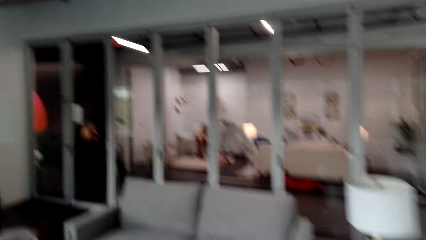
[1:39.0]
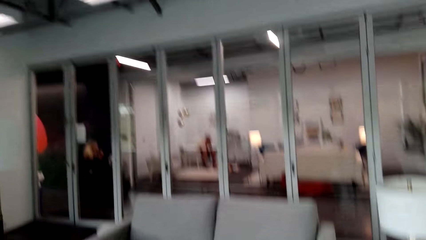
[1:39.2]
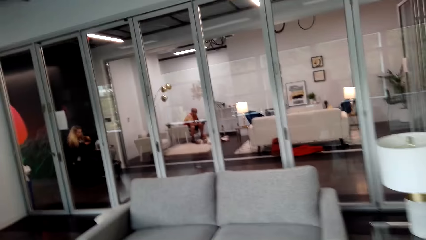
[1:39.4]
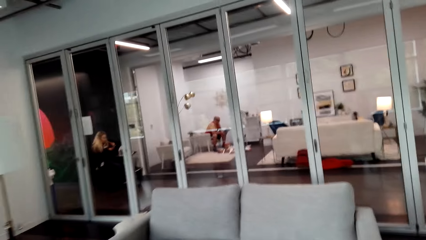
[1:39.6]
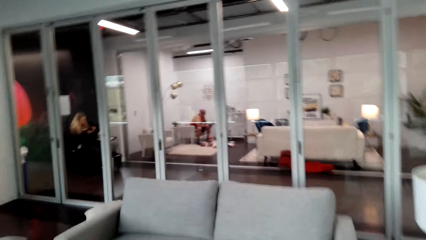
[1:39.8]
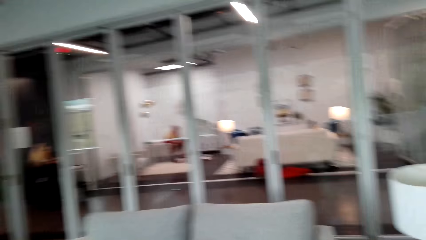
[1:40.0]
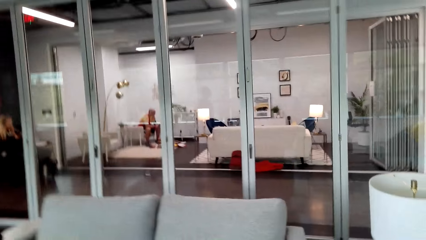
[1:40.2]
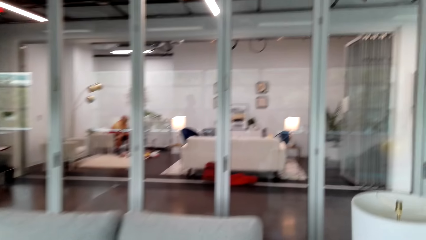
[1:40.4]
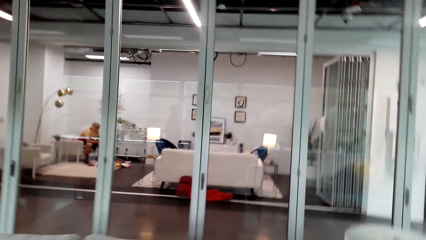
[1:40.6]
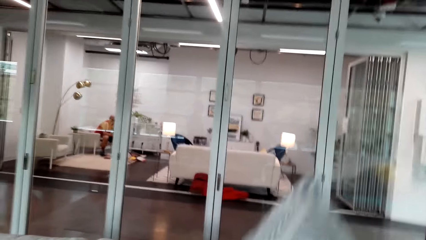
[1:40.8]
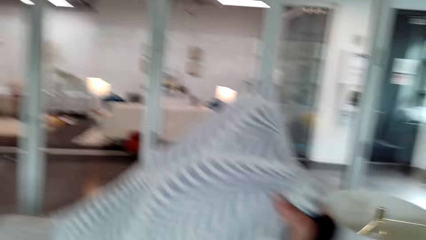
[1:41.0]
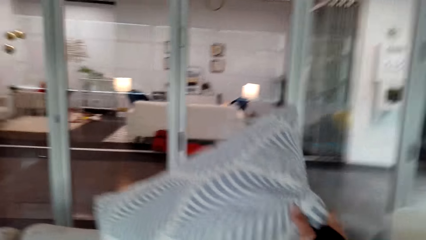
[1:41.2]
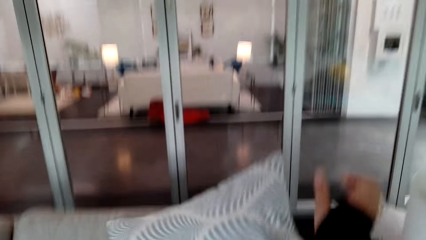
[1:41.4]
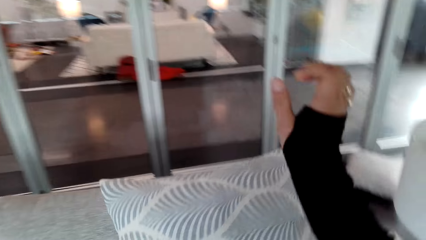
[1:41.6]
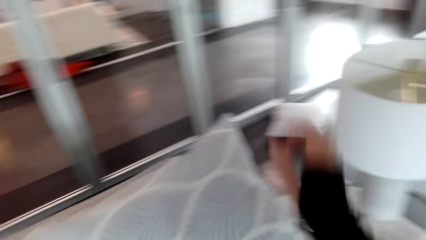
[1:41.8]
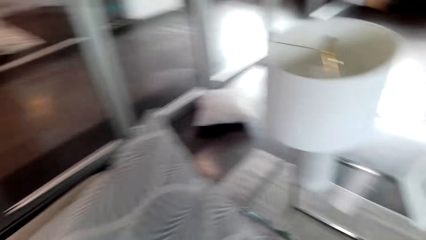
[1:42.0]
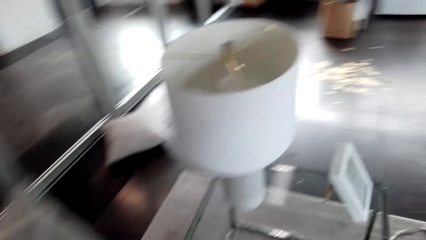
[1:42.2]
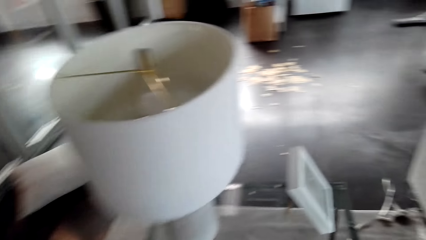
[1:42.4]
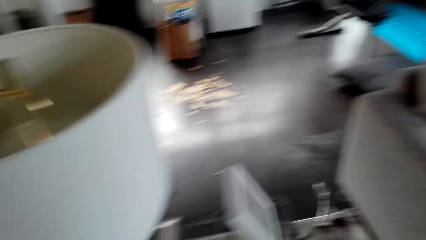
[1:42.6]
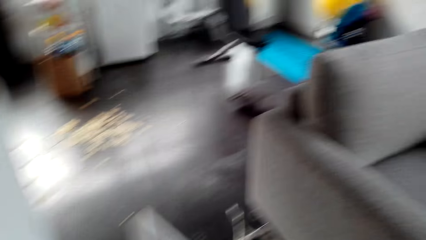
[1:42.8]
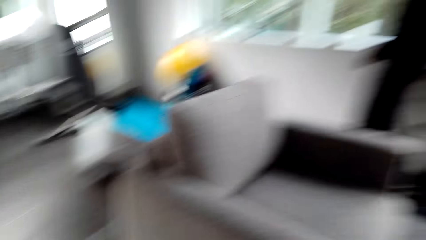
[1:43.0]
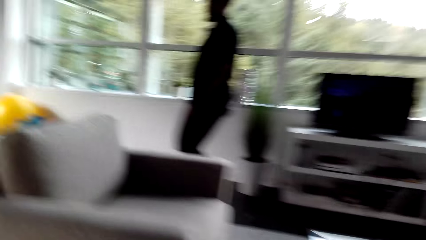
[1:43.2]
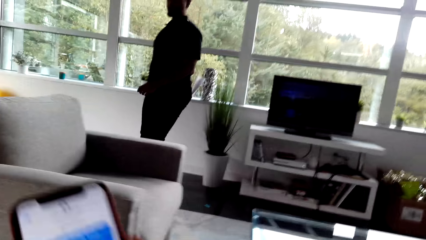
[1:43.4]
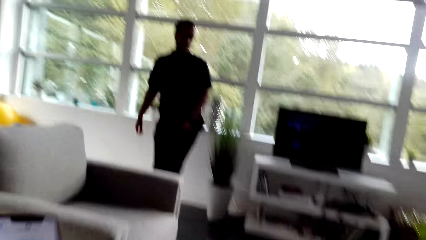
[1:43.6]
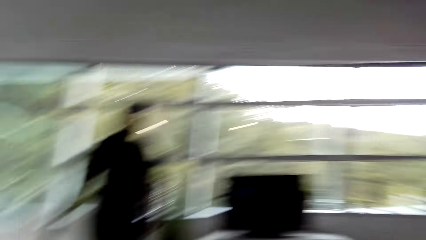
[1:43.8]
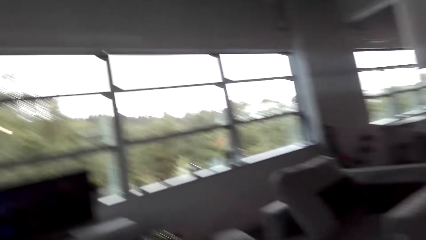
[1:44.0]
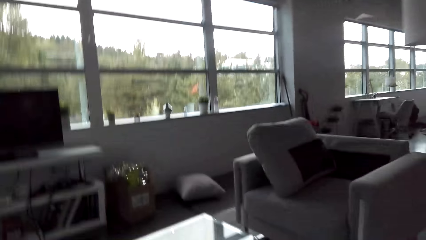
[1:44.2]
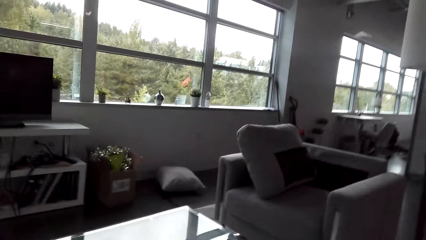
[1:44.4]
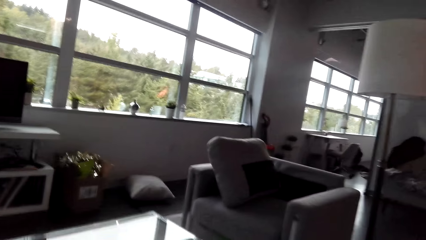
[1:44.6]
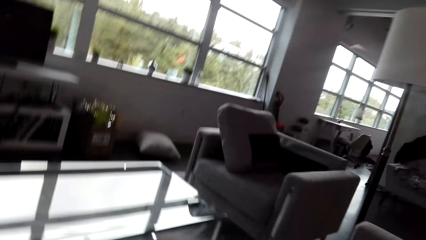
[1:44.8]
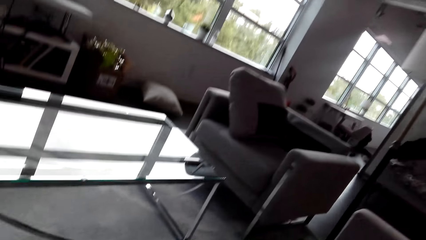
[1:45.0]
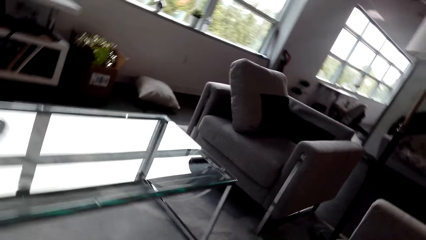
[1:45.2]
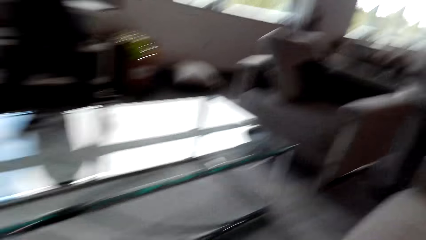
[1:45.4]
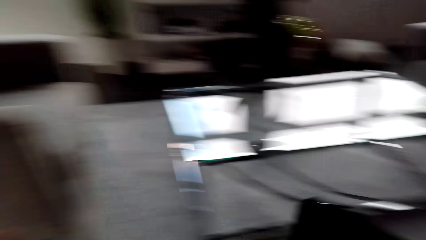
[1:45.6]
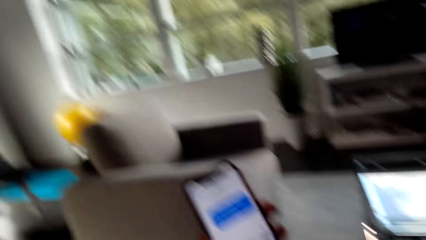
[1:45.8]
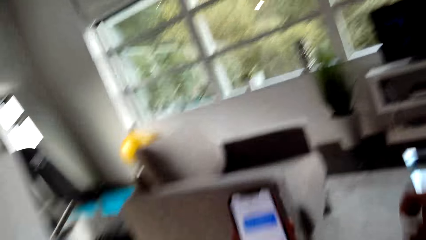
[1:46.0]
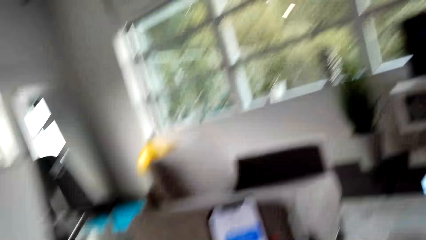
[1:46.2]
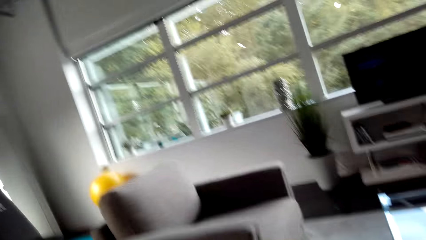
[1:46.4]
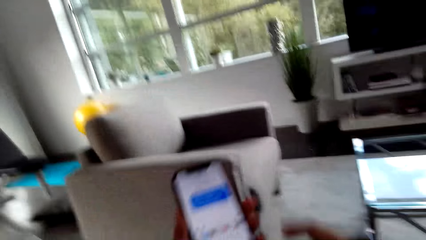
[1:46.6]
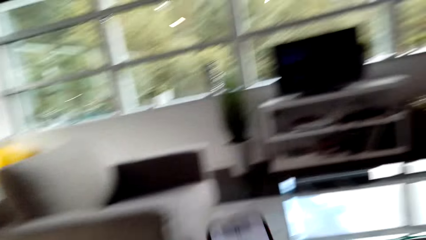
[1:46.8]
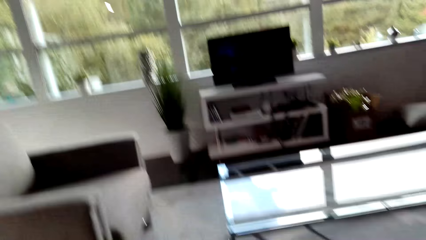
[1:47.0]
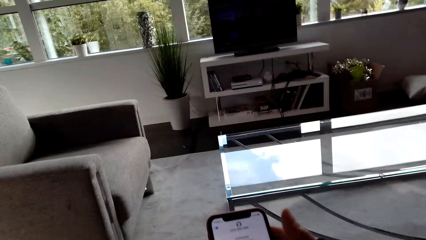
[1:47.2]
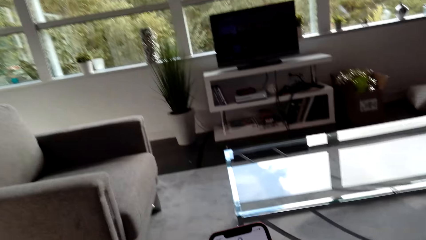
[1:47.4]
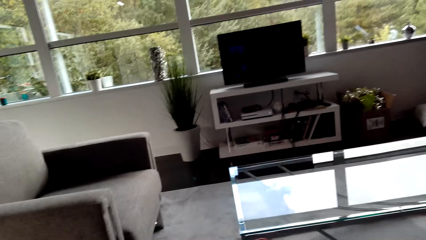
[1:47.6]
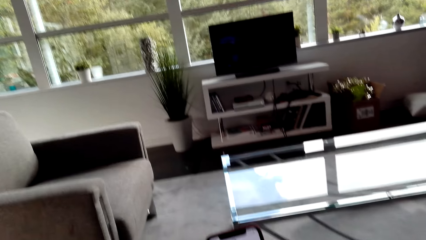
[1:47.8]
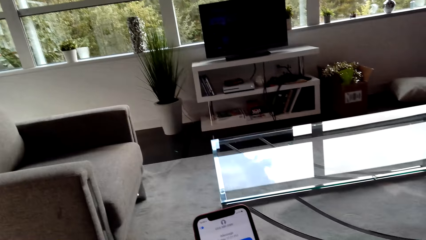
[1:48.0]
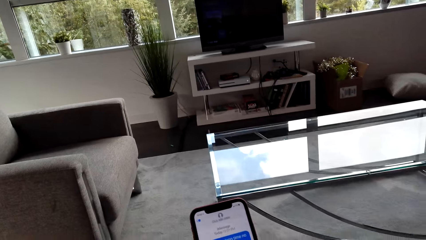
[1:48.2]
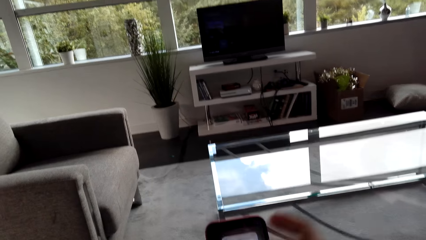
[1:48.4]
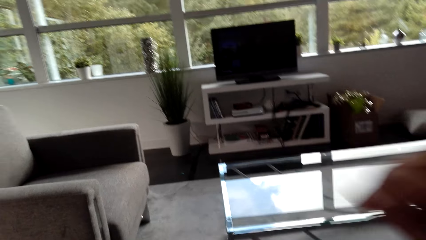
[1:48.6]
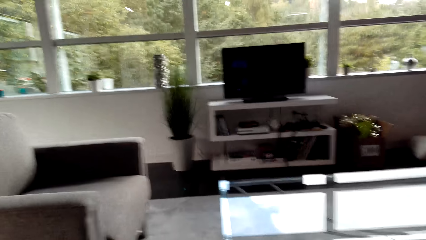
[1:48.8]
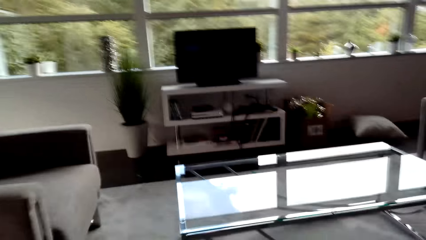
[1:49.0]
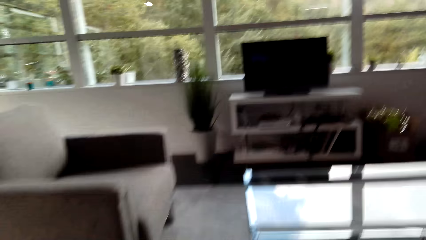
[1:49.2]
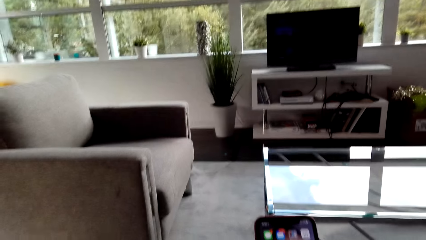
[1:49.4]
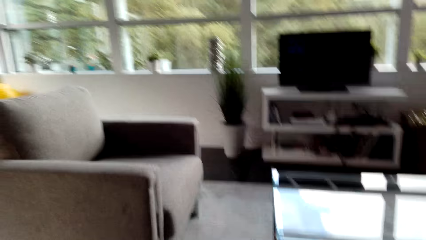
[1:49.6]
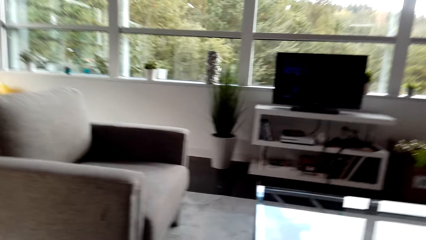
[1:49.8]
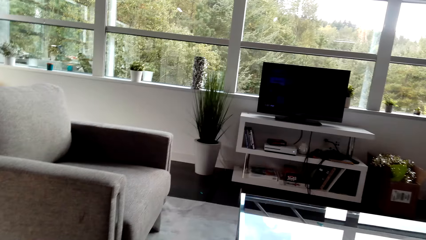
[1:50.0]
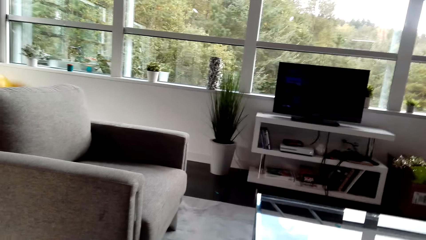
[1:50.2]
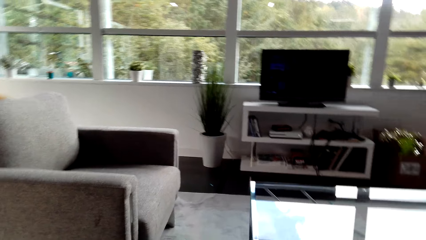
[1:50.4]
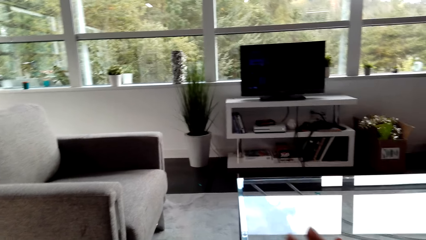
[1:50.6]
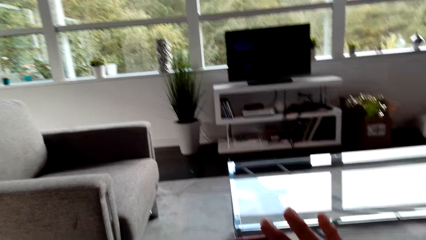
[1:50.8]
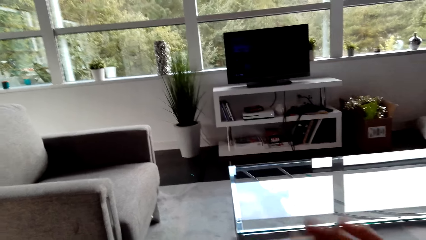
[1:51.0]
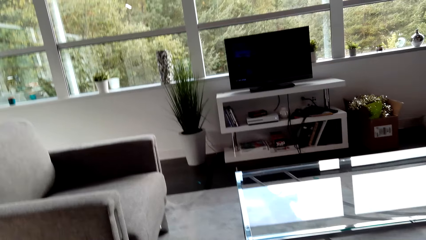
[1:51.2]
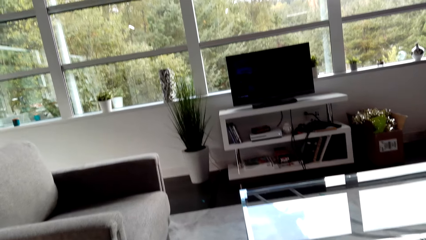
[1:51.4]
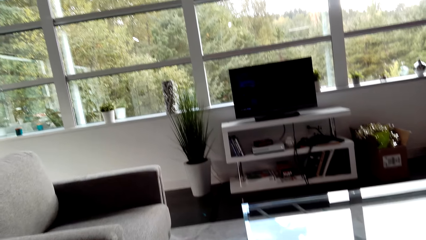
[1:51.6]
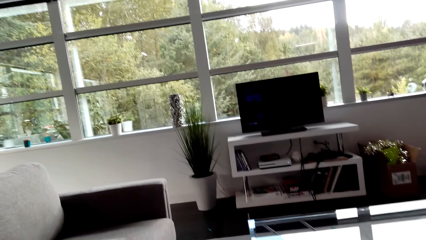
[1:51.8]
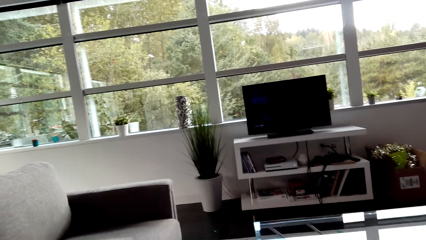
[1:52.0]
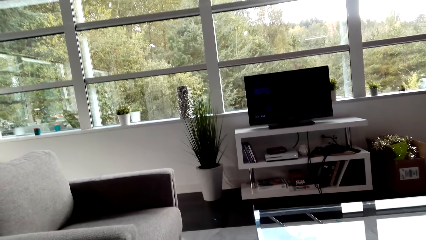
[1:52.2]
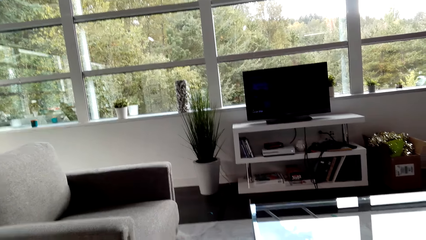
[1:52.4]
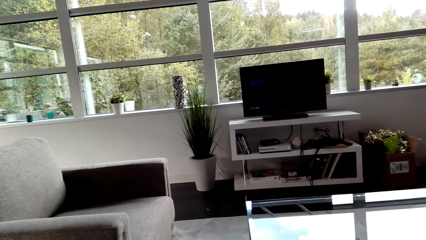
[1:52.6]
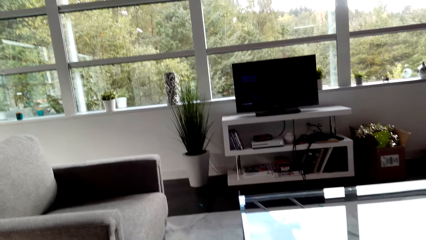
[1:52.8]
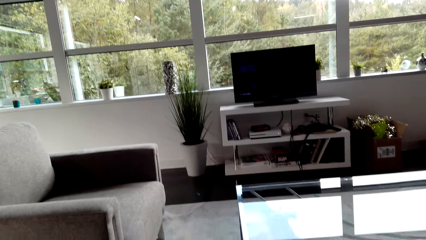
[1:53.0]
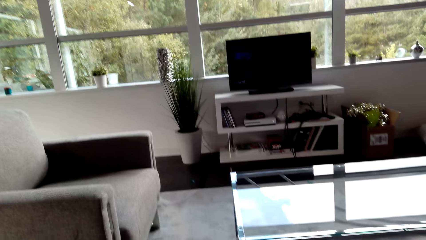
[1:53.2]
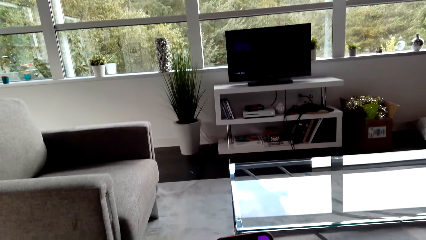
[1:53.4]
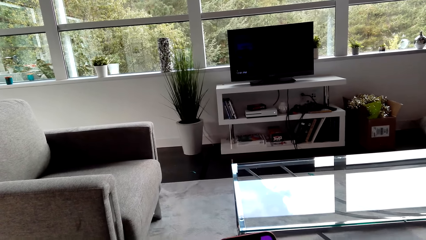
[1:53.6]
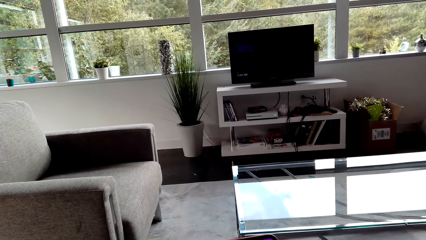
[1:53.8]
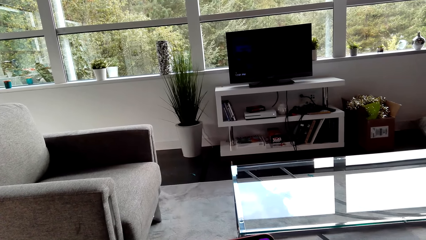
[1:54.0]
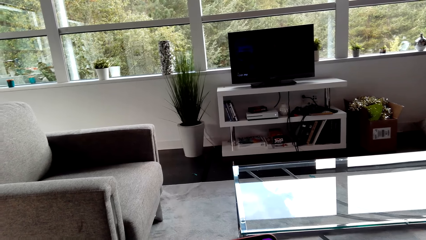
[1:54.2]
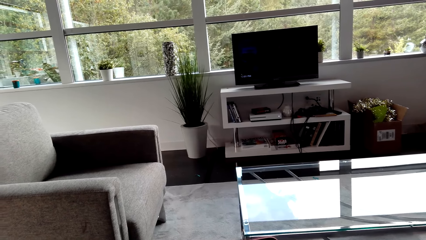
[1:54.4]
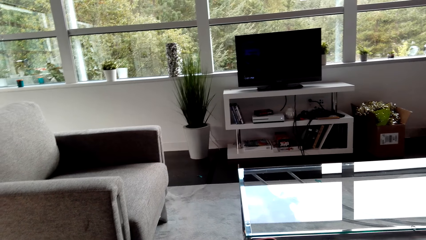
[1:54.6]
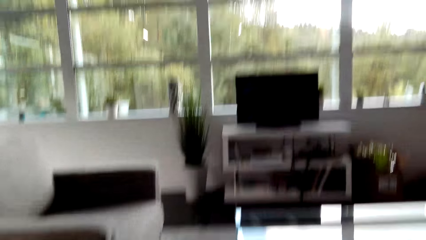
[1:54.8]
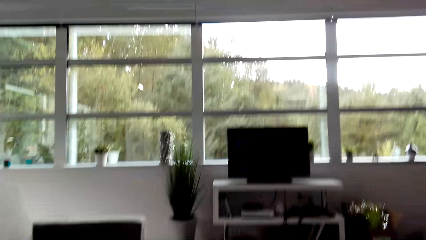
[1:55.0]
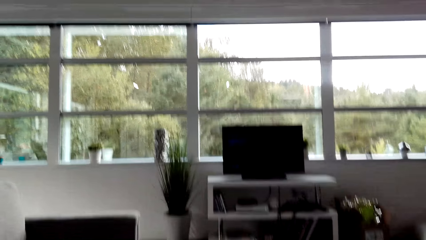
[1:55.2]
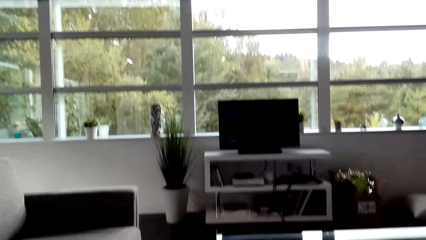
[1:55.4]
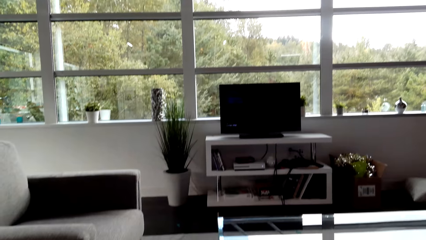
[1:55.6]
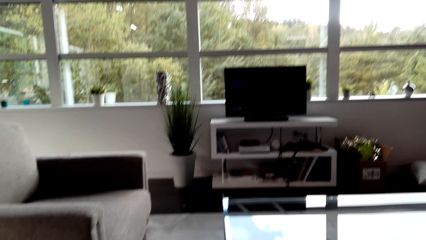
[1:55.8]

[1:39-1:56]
The camera wearer holds a throw pillow. They drop the throw pillow. They look around. They hold a phone. They look around. They use the phone. They touch the phone. They watch the background.
